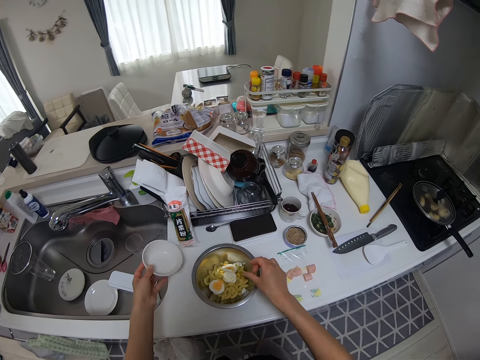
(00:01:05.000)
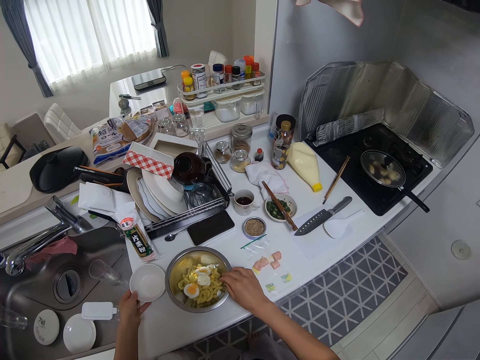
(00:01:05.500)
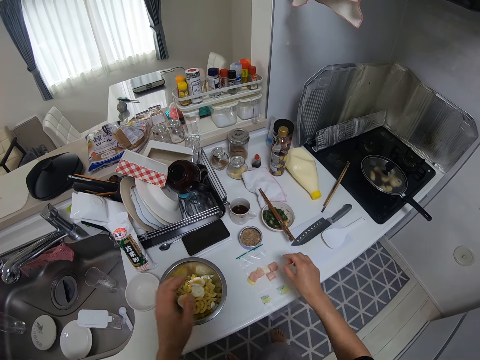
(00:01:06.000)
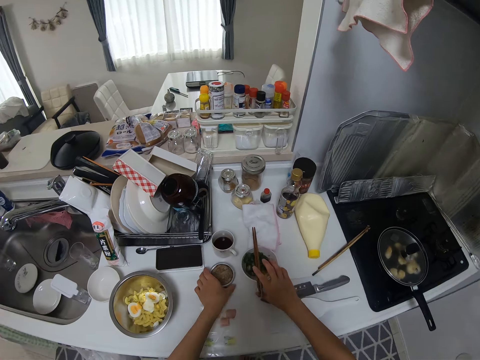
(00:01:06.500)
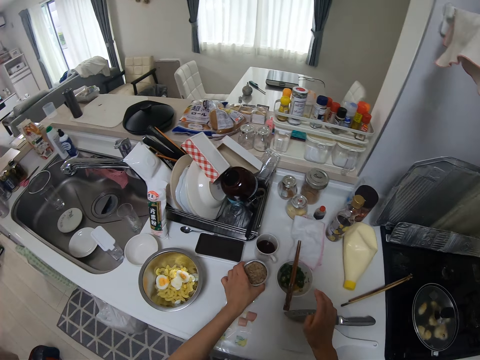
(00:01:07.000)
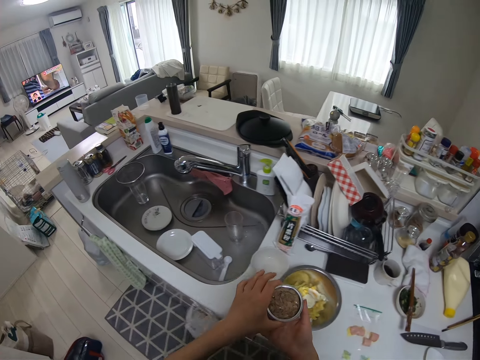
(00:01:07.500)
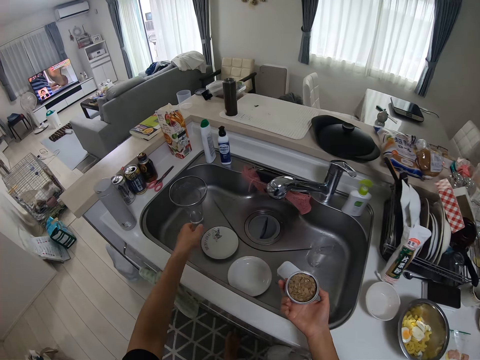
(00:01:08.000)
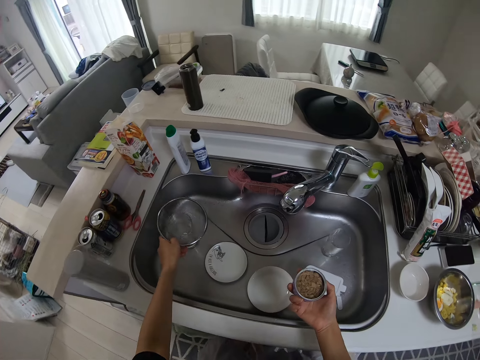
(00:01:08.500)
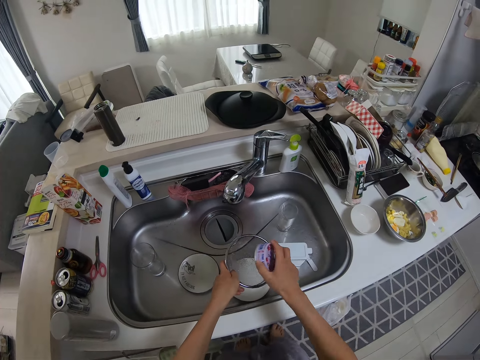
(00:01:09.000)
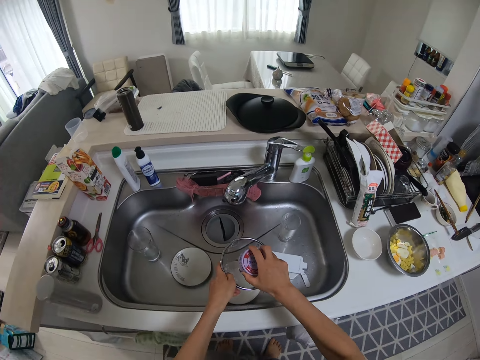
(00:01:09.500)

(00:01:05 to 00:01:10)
The camera wearer places the small bowl on a table. They pick a can of tuna. They pick a sieve. They hold the sieve. They pour the tuna into the sieve.

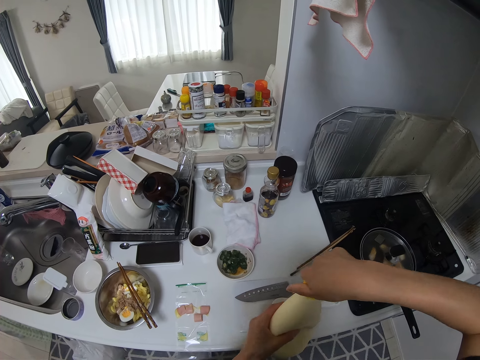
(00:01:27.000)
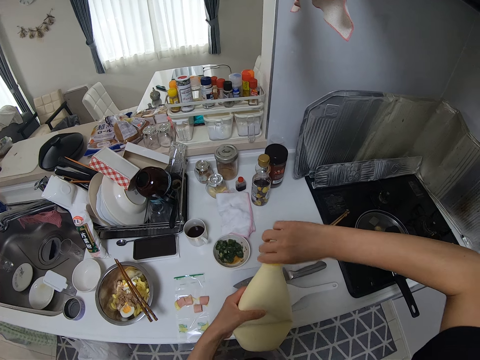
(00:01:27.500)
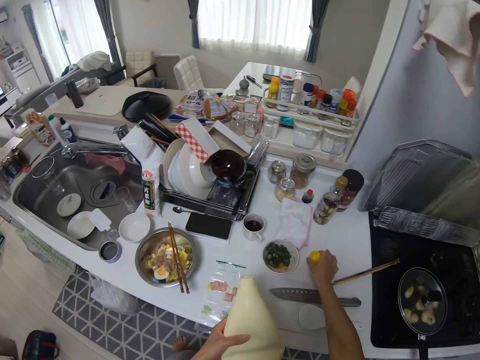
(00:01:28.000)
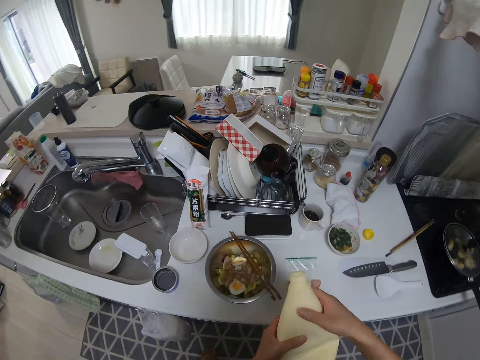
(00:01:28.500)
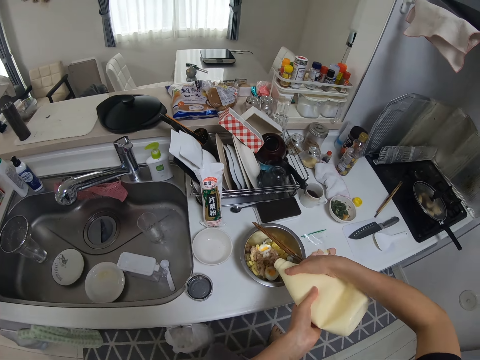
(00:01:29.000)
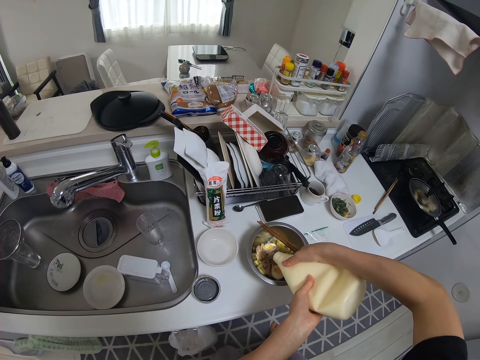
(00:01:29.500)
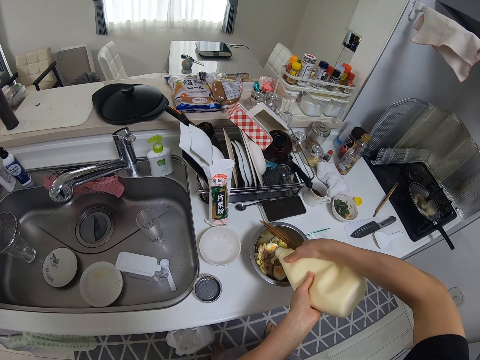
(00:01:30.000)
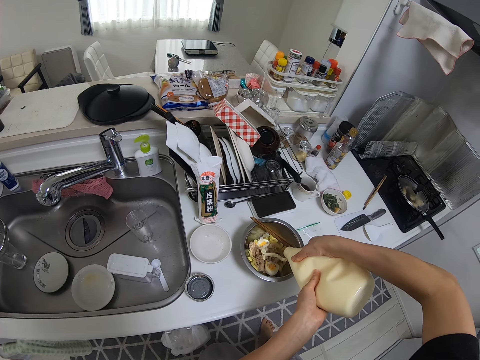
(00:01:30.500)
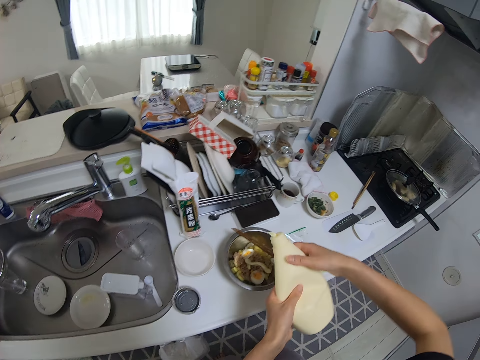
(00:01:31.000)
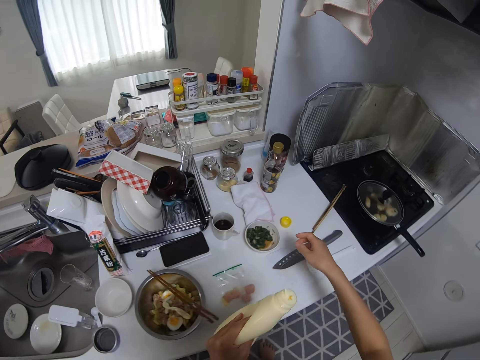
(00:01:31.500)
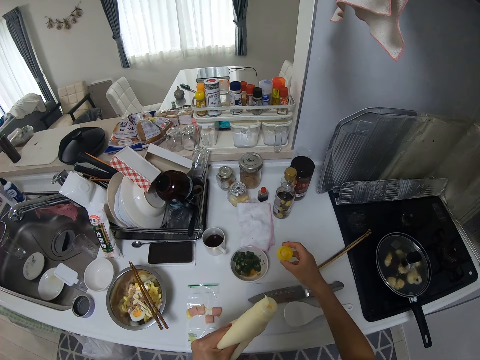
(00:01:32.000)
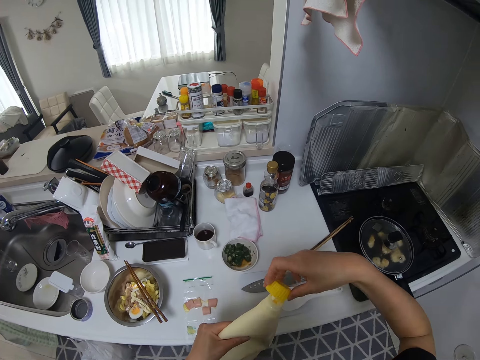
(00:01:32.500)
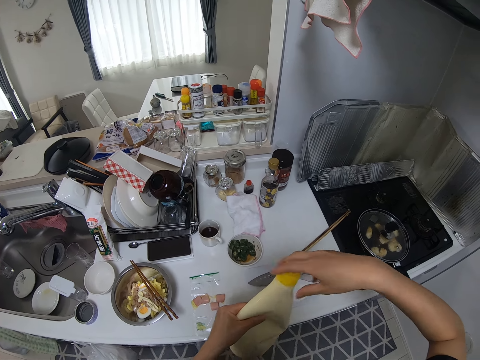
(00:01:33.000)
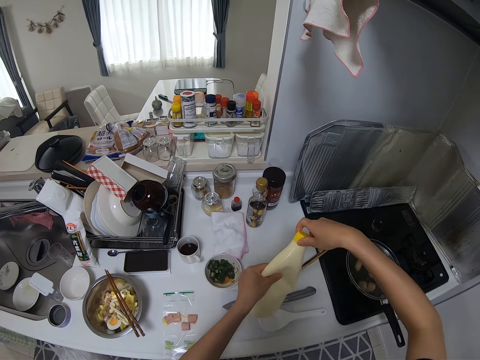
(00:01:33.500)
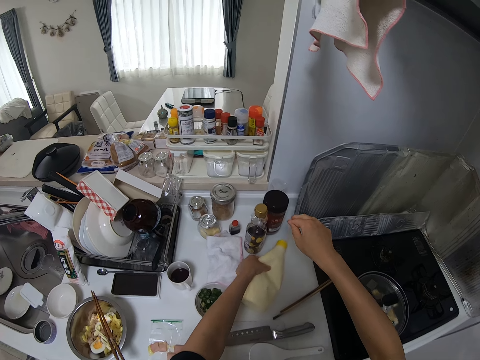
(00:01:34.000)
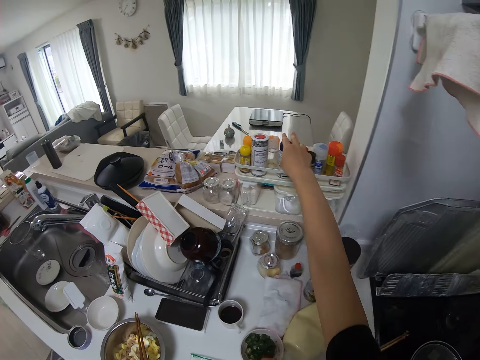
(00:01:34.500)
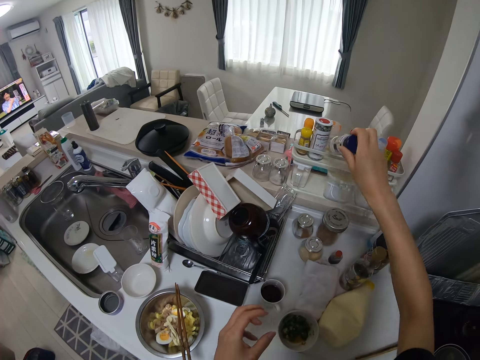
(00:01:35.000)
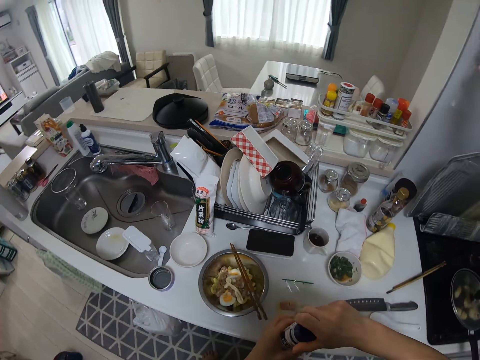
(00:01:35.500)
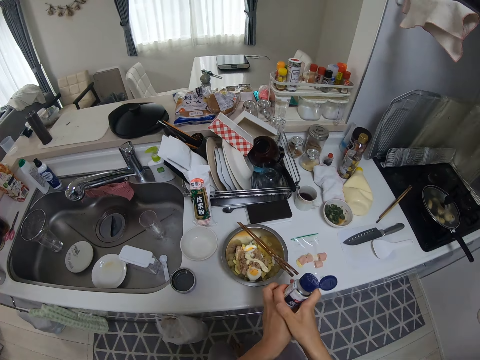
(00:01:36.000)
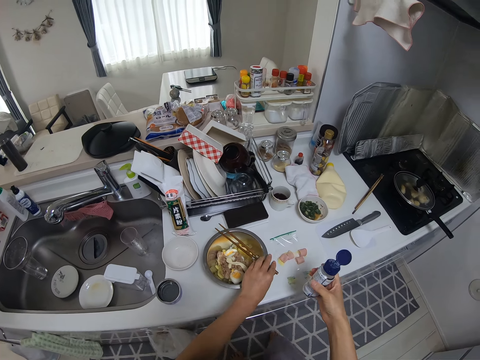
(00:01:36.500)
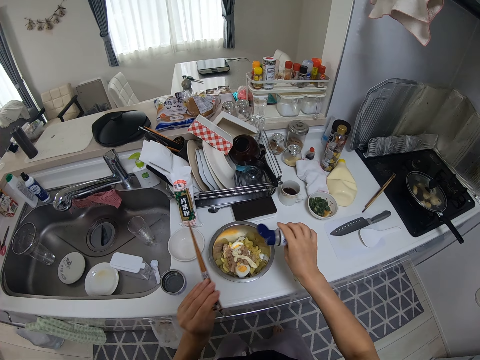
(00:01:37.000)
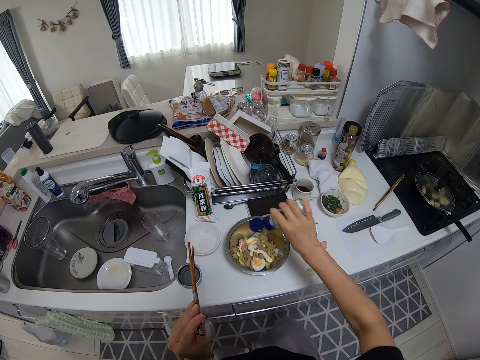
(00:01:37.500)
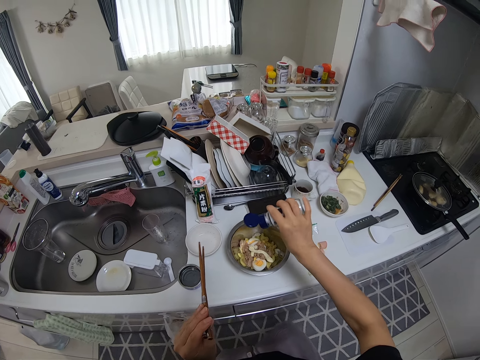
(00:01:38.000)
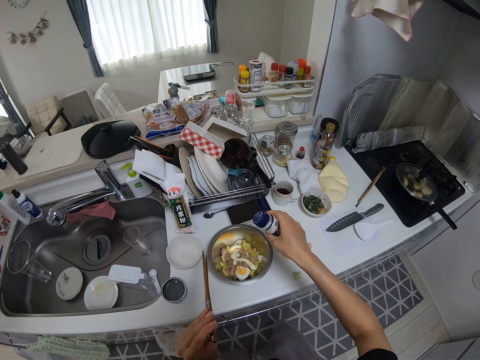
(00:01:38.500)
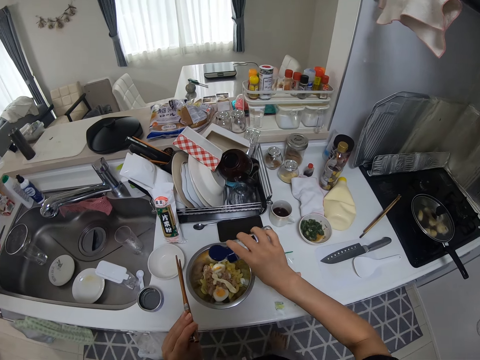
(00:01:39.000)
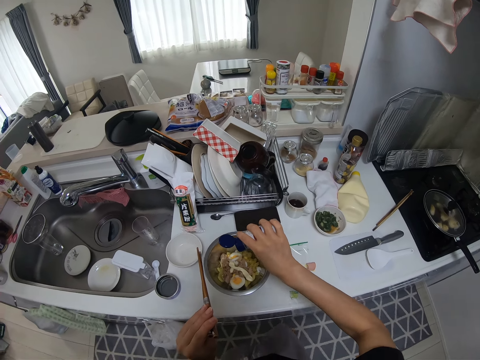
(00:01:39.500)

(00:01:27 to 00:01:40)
The camera wearer uncaps the bottle of mustard. They place the bottle top on a surface. They pour mustard into the bowl of macaroni, tuna and egg. They squeeze something in the pot. They pick the bottle top. They cover the bottle with the bottle top. They place the bottle on a surface. They pick a bottle of salt or small tin. They open the tin. They pick the chopsticks. They pour salt into the bowl of macaroni and tuna. They shake salt into the pot.

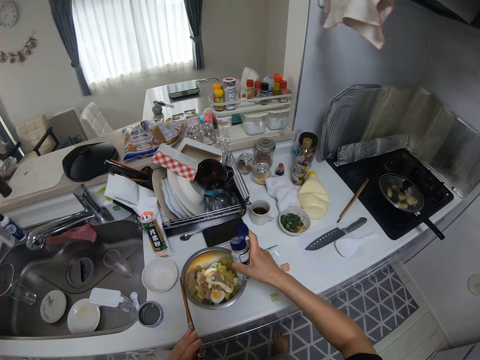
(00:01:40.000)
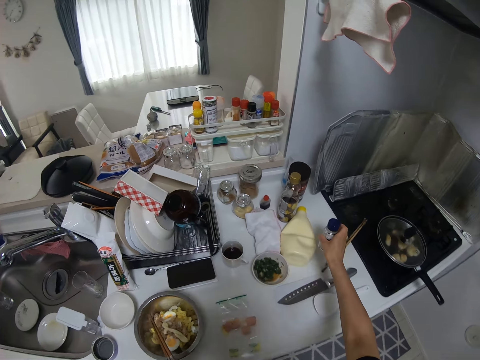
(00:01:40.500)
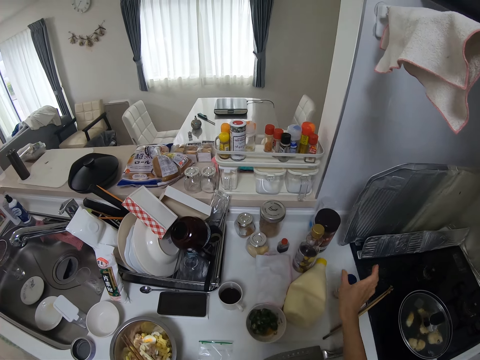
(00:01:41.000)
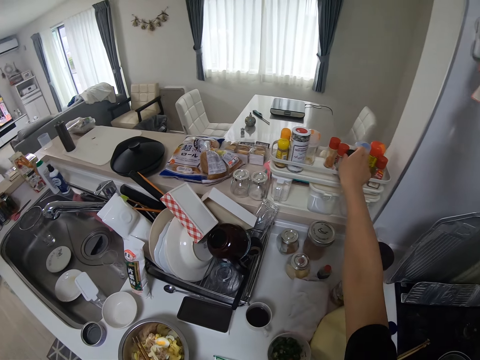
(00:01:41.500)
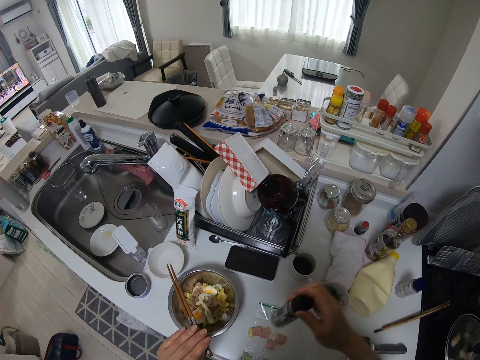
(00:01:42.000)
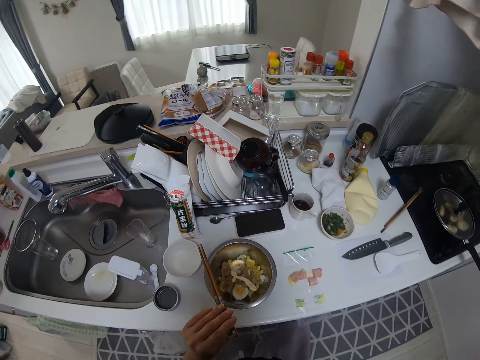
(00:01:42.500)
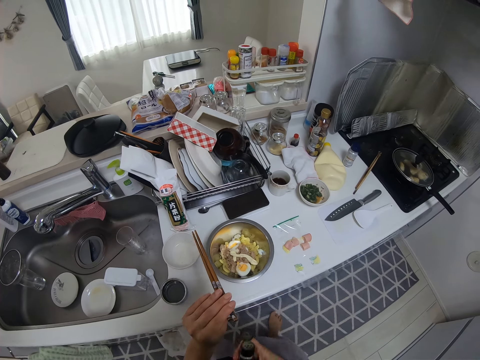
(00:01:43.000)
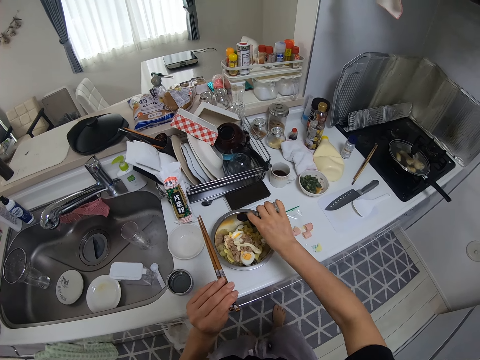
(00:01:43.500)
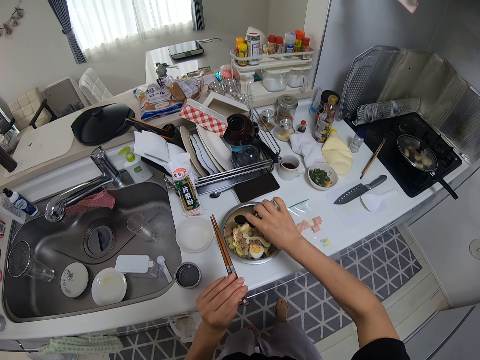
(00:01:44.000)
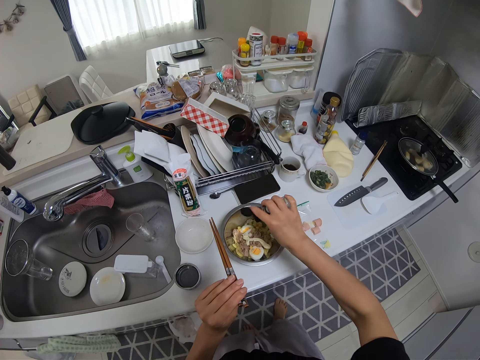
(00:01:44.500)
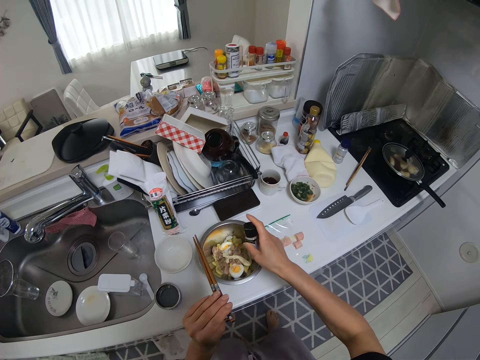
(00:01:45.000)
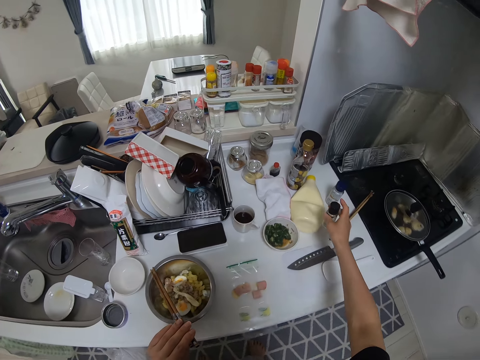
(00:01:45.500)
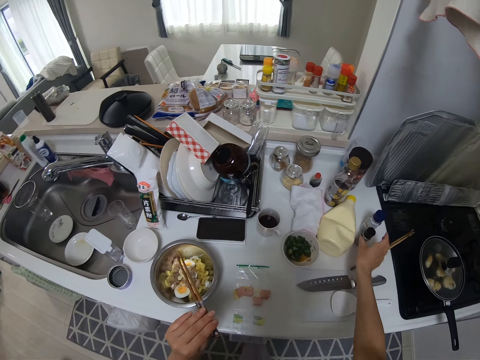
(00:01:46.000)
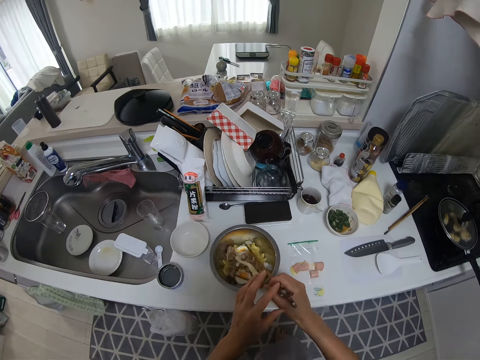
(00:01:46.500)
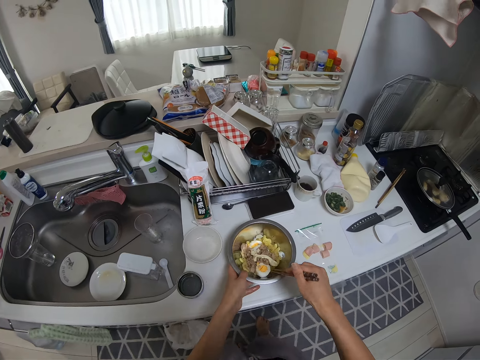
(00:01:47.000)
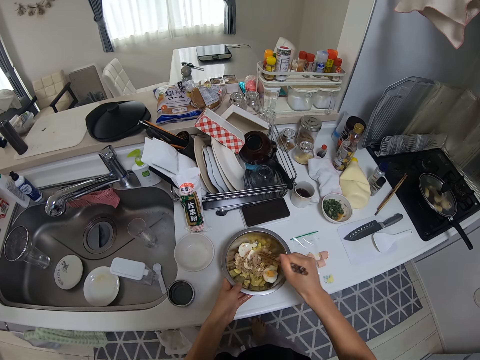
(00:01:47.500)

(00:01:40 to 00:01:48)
The camera wearer covers a tin. They drop the bottle of salt on a surface. They pick up a bottle of white pepper. They pour white pepper into the bowl of macaroni and tuna. They shake something in a pot. They drop the bottle of white pepper on a surface. They pick up chopsticks. They mix the macaroni, tuna and egg in the pot.
